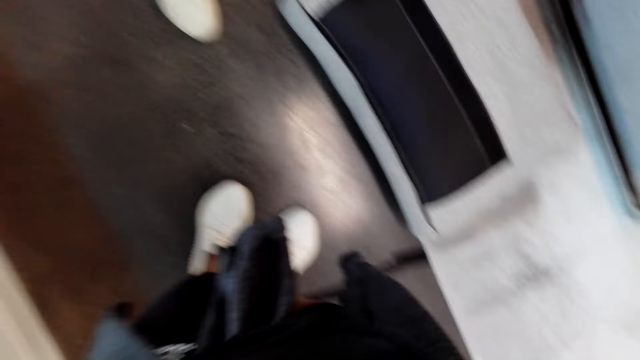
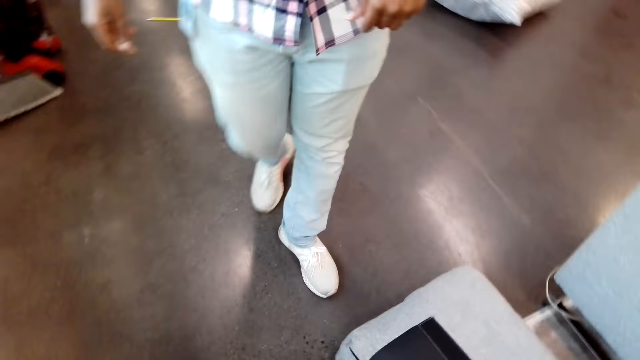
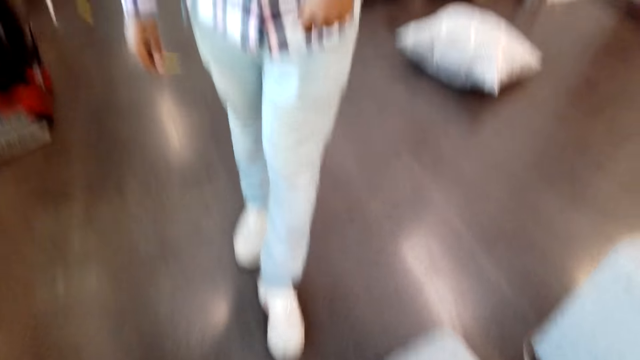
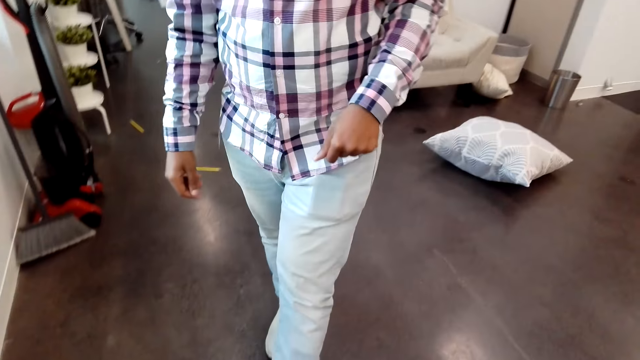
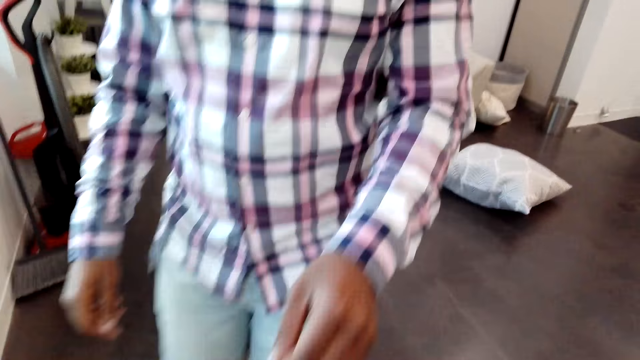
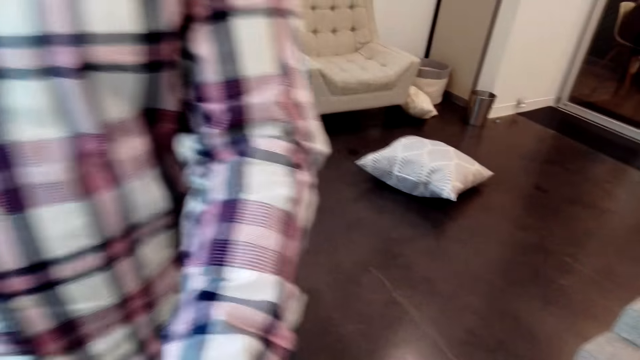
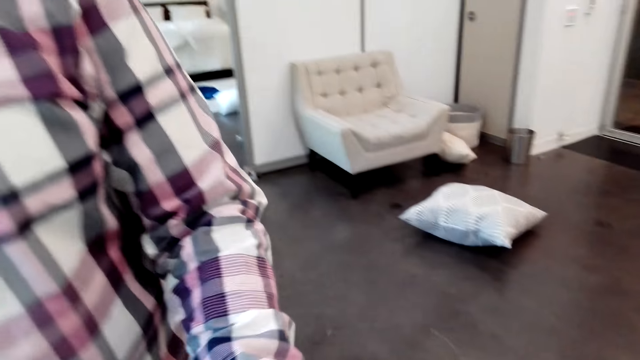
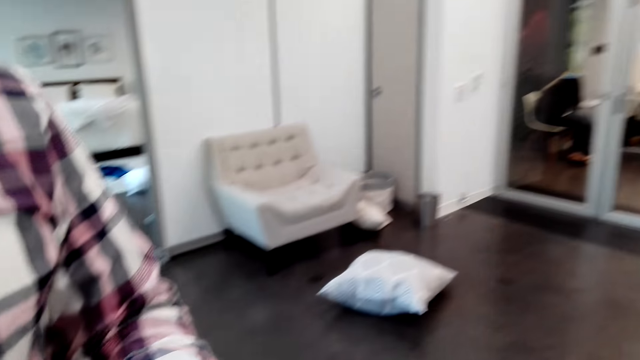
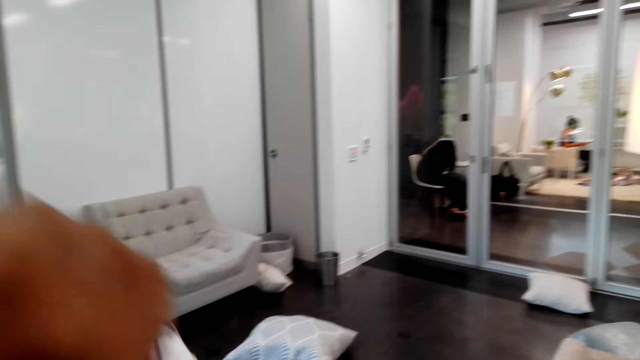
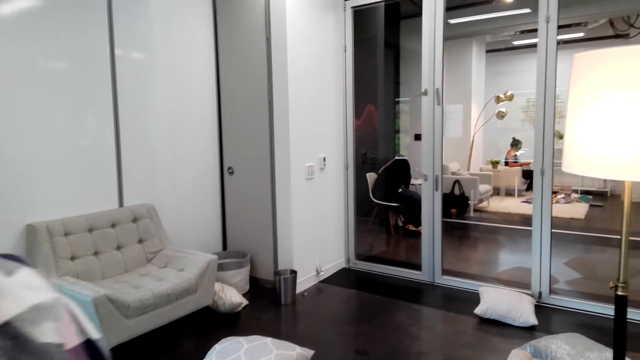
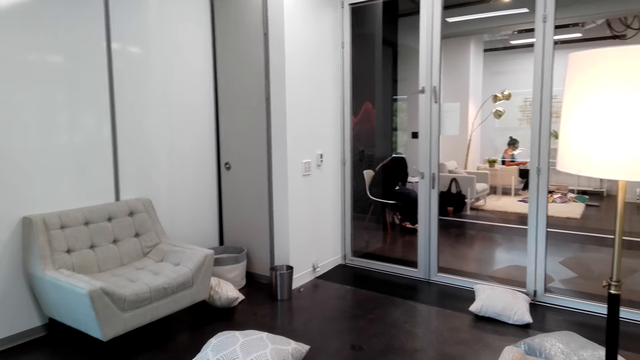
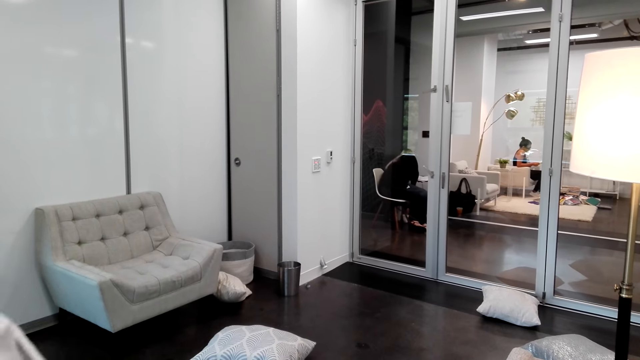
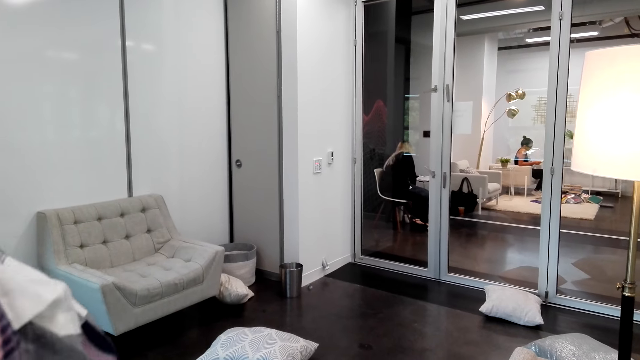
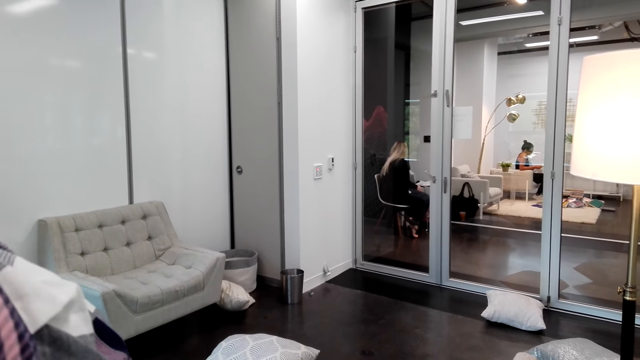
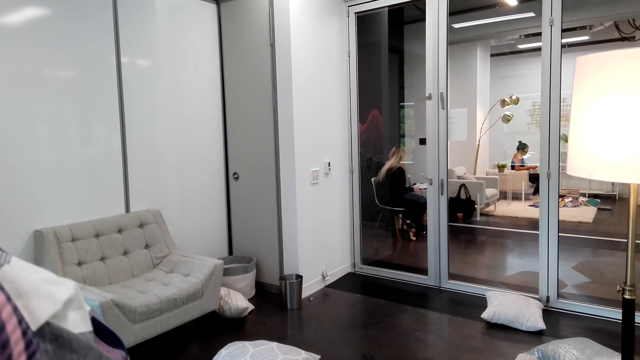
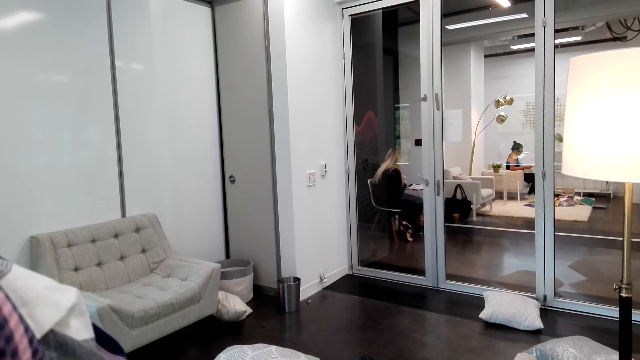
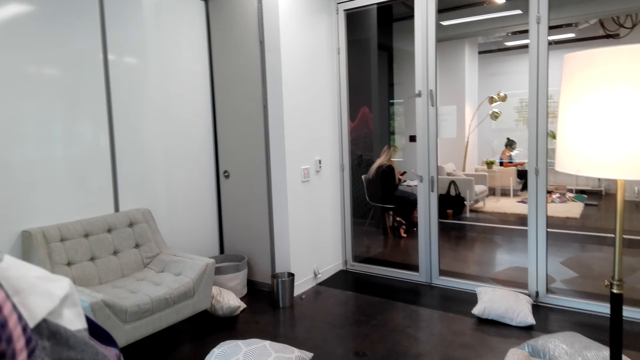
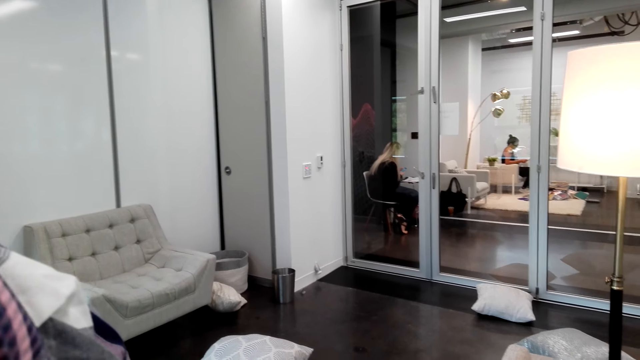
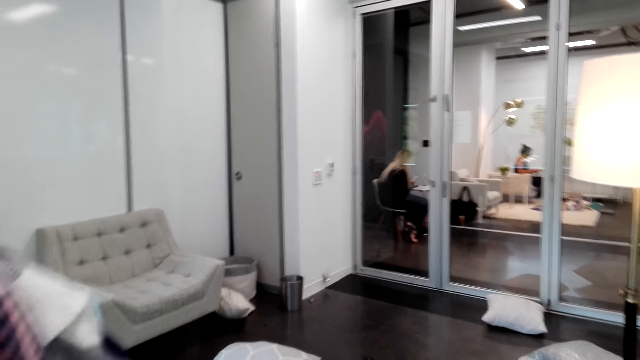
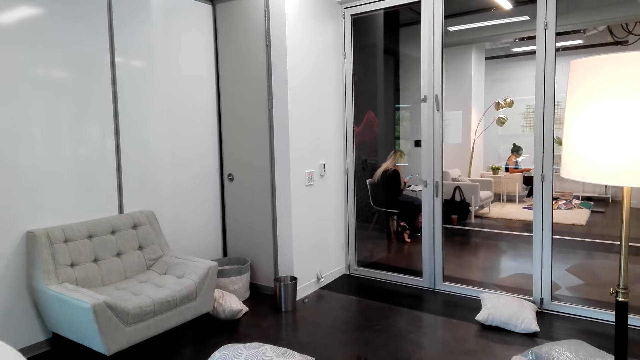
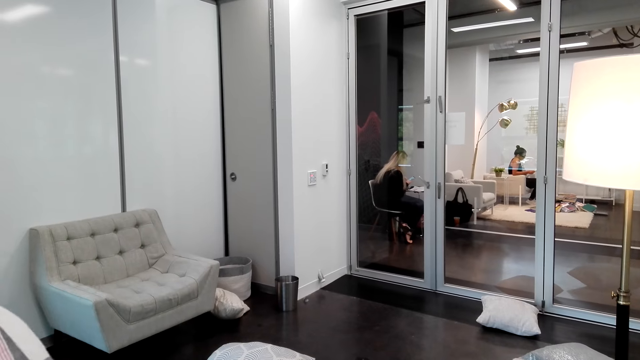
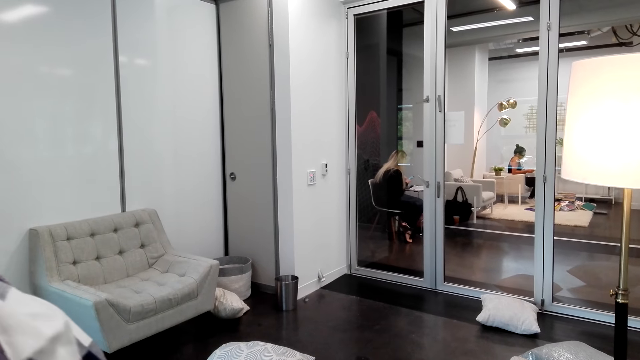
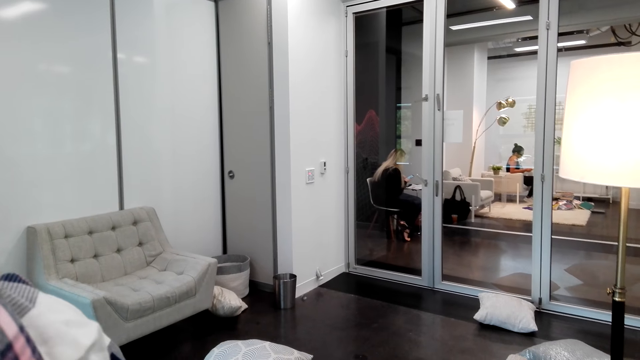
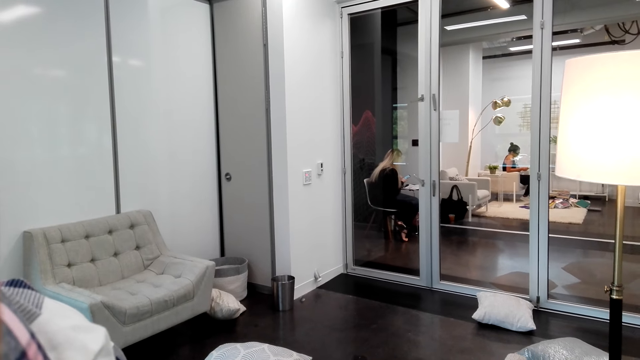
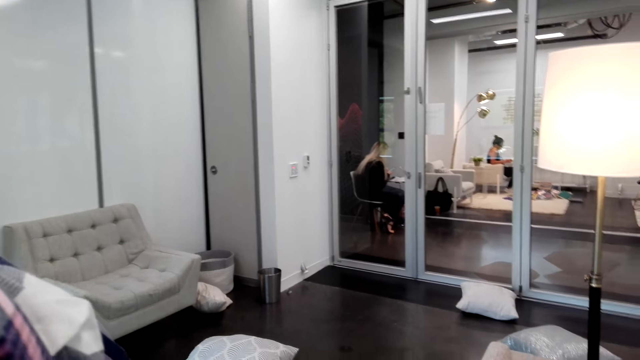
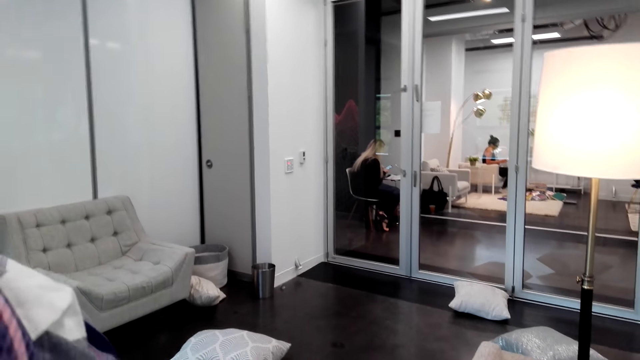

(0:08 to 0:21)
A man moves back. The camera wearer looks at the man. They converse with the man. The man lifts up his hand. The man fixes the camera. The camera wearer converses with the man. The man converses with the camera wearer.

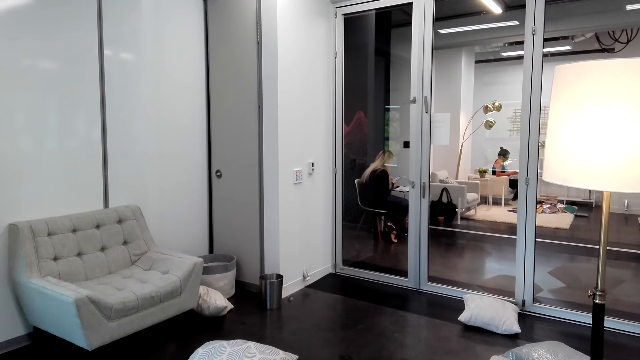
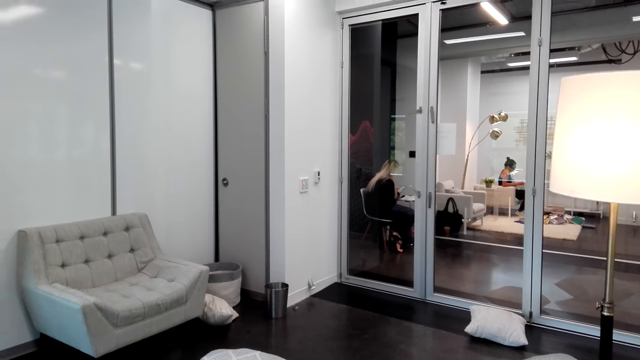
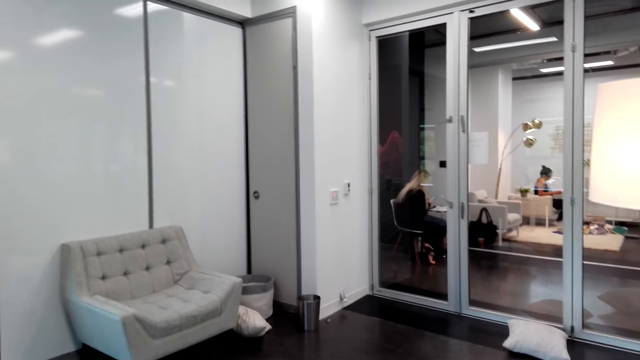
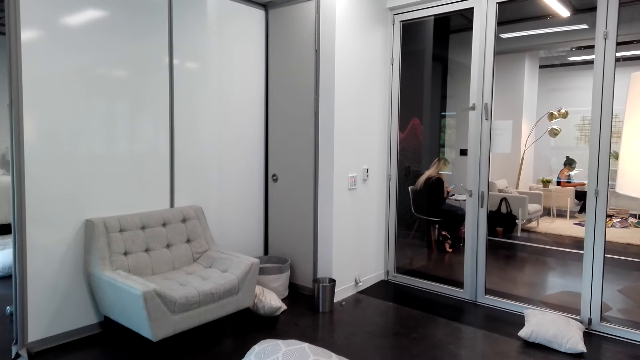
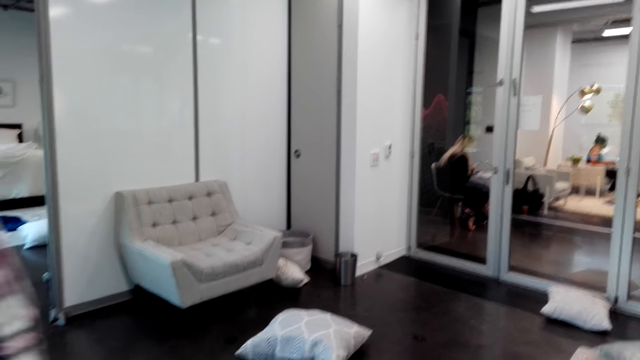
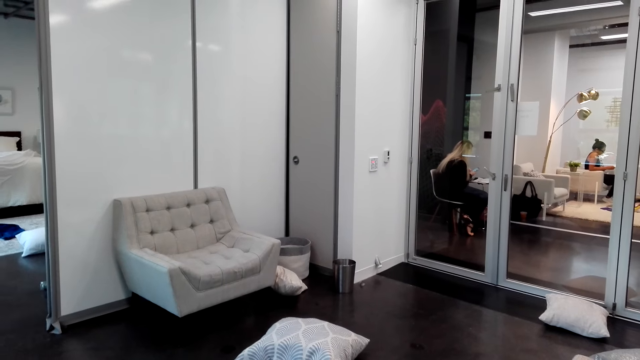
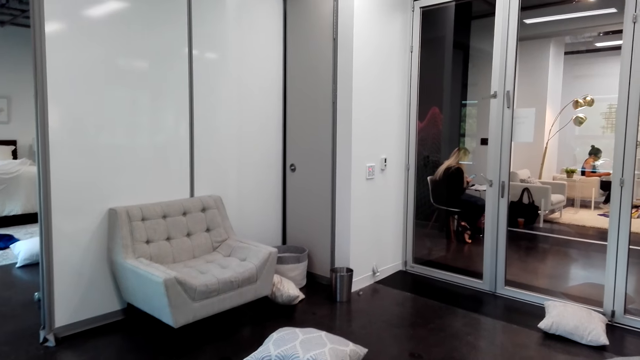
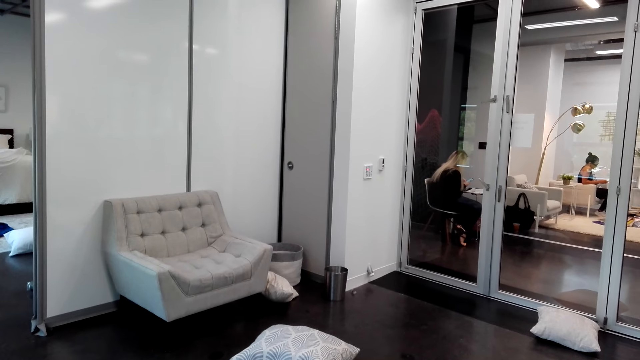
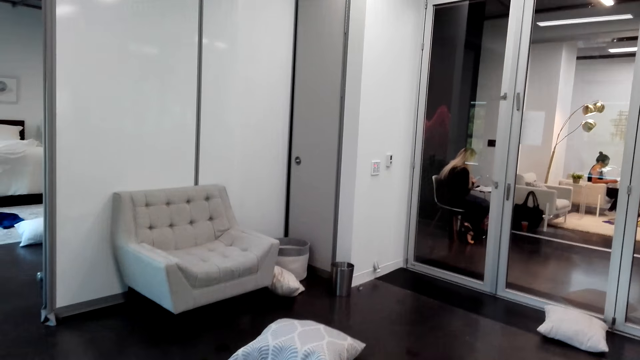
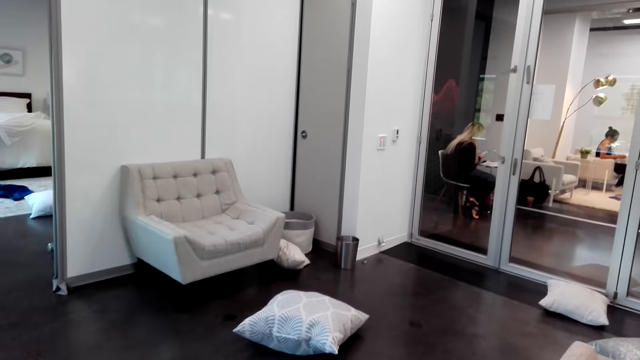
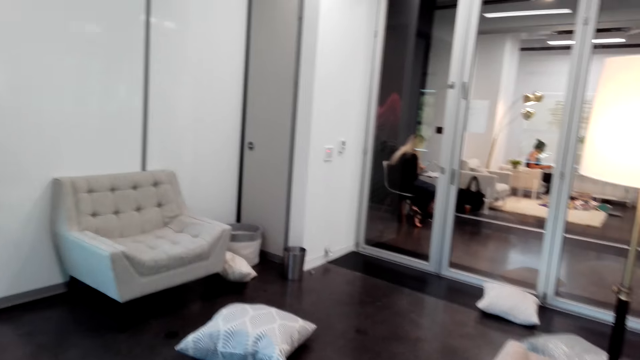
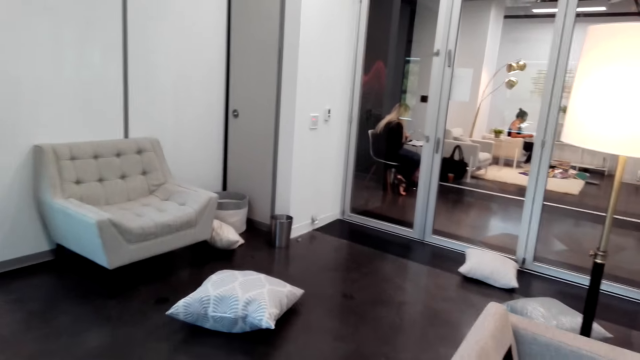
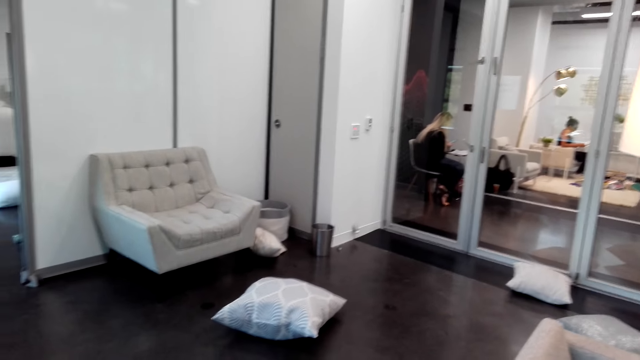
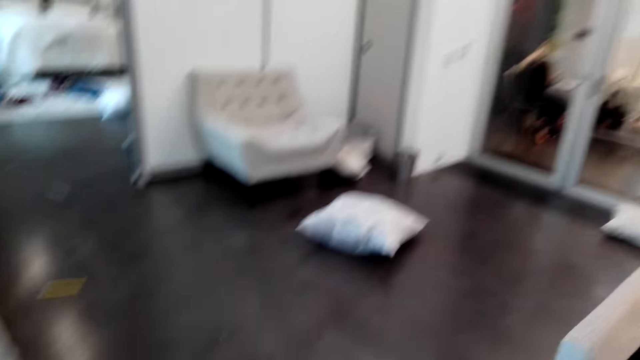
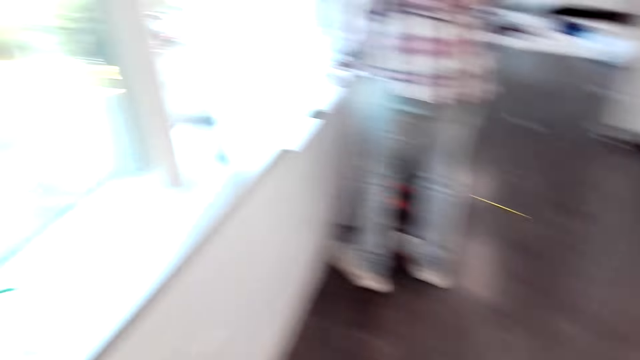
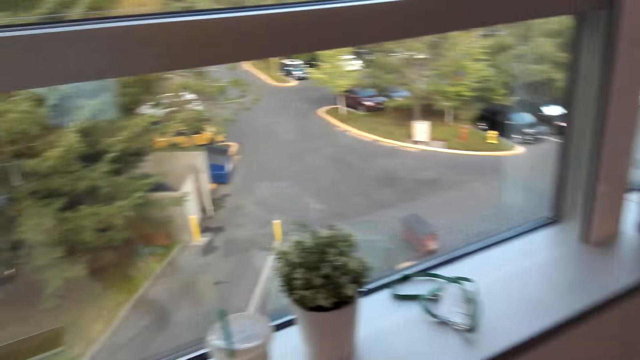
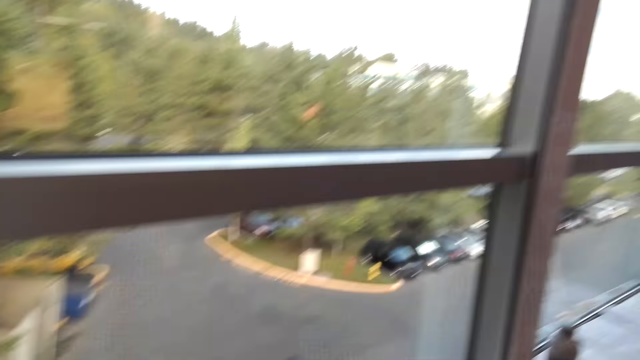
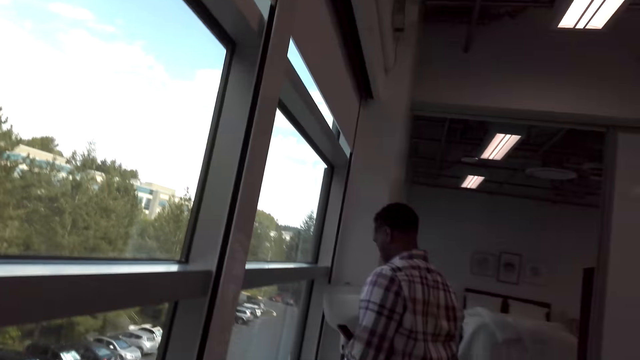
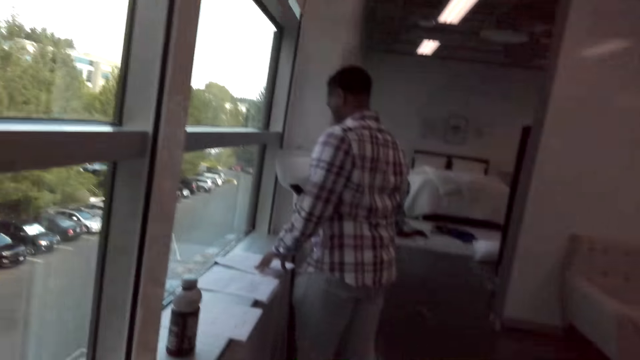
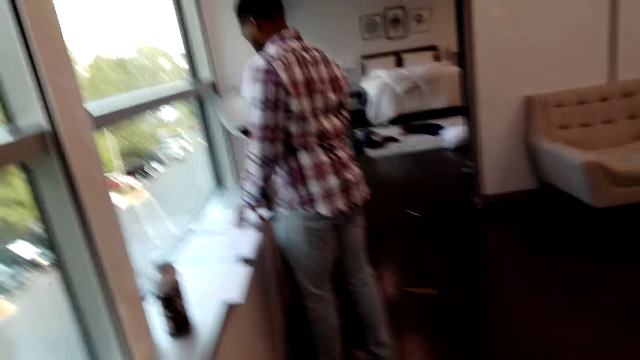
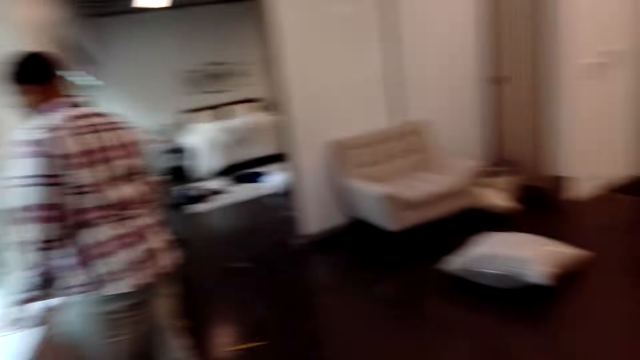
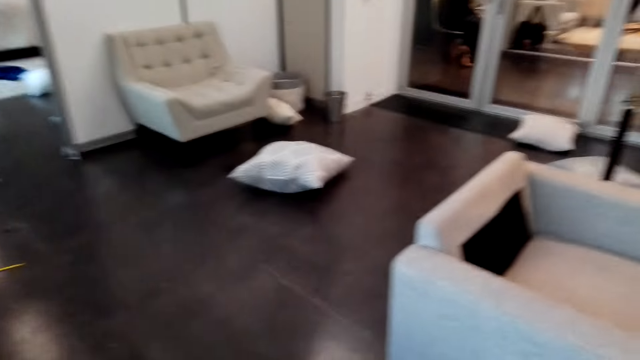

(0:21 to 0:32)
A man converses with the camera wearer. The camera wearer looks around the house. The man walks away. The camera wearer looks outside through the window. They turn around. They look at the man. The man uses his phone and looks at the piece of paper.
